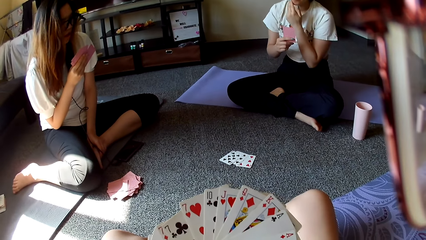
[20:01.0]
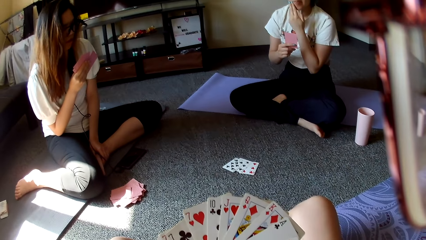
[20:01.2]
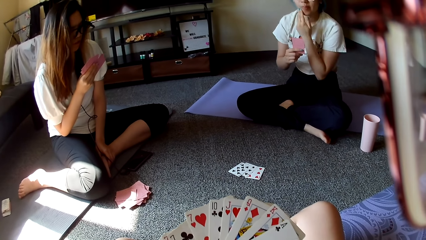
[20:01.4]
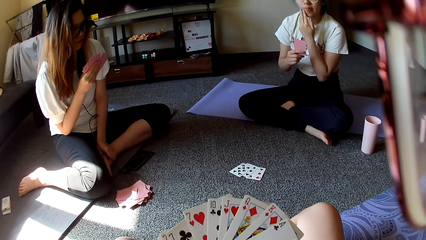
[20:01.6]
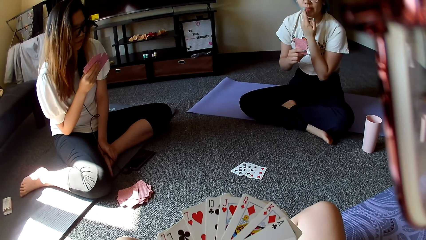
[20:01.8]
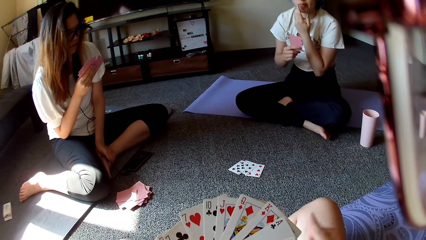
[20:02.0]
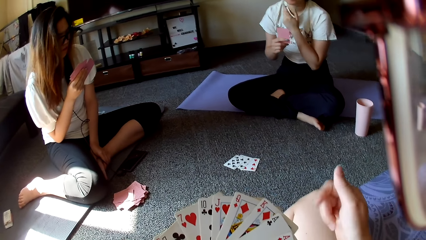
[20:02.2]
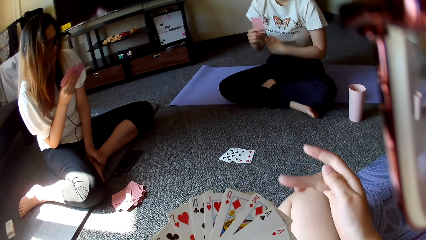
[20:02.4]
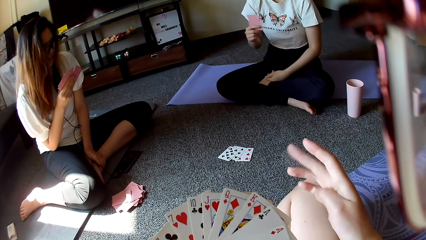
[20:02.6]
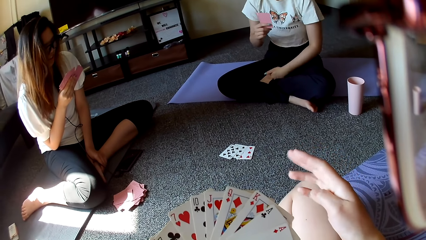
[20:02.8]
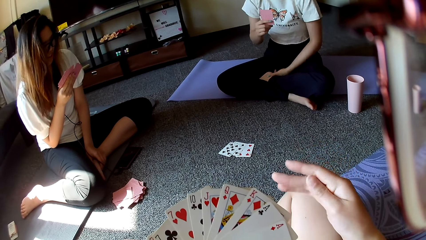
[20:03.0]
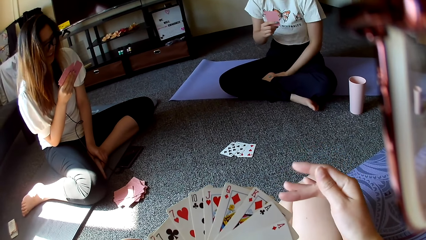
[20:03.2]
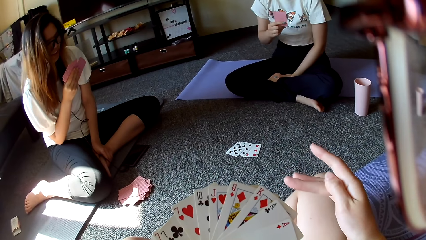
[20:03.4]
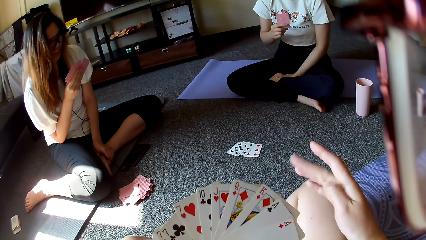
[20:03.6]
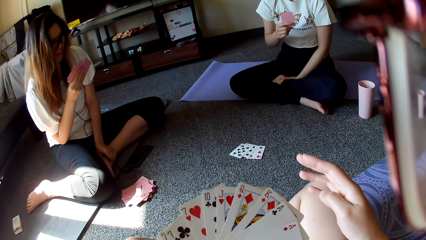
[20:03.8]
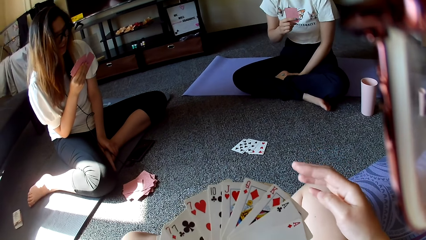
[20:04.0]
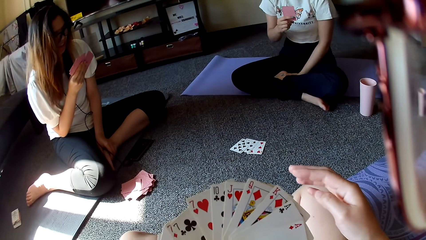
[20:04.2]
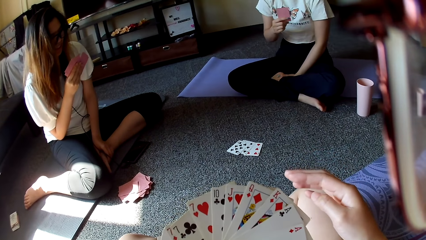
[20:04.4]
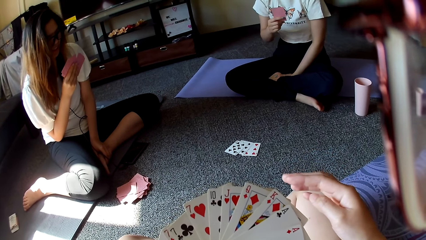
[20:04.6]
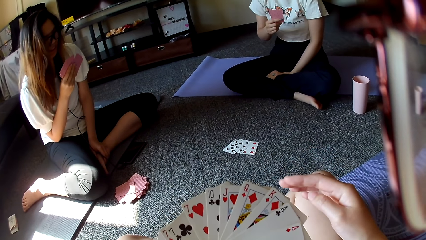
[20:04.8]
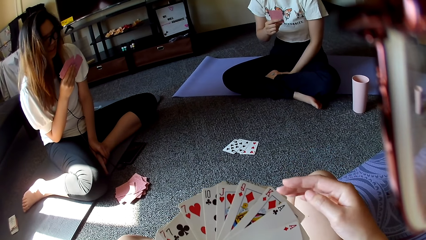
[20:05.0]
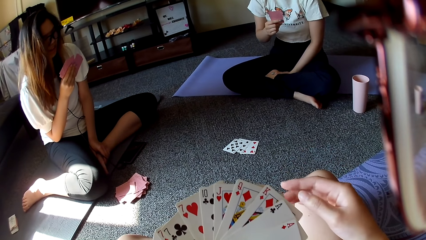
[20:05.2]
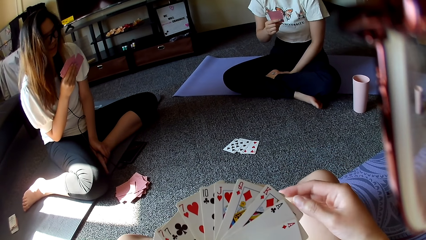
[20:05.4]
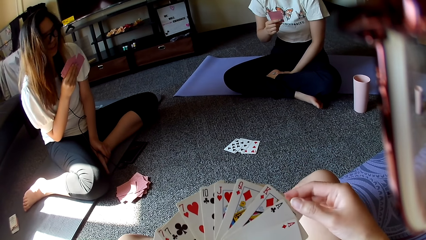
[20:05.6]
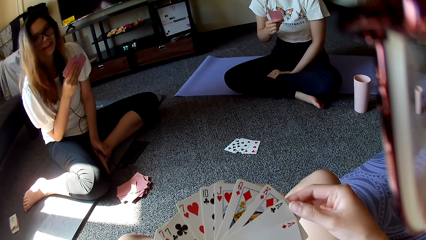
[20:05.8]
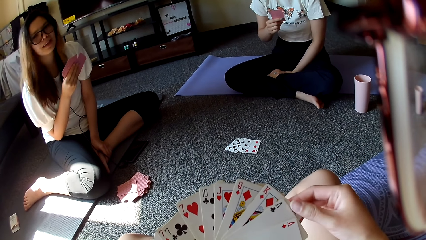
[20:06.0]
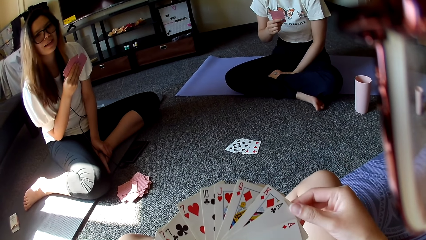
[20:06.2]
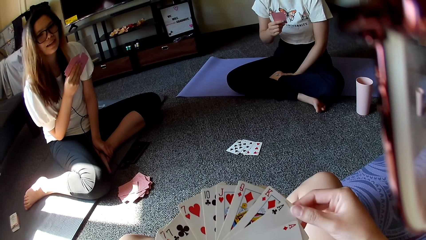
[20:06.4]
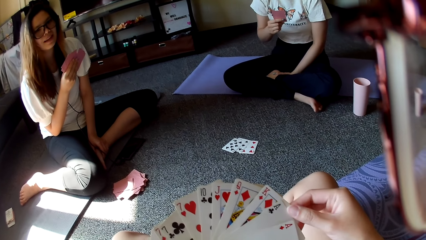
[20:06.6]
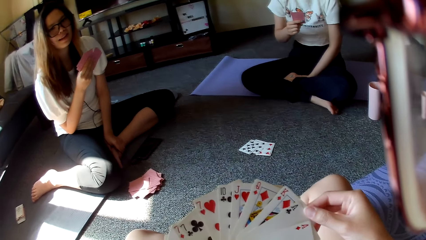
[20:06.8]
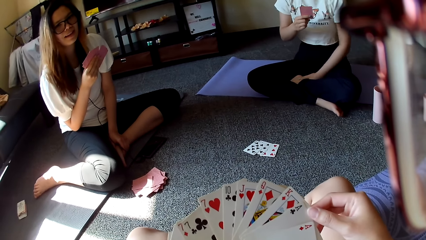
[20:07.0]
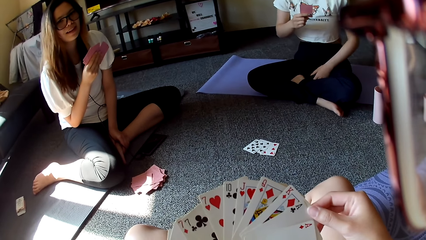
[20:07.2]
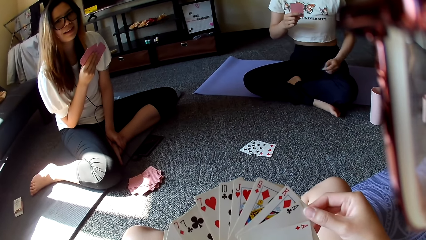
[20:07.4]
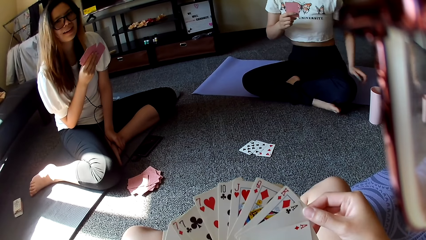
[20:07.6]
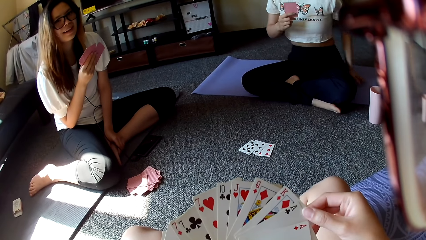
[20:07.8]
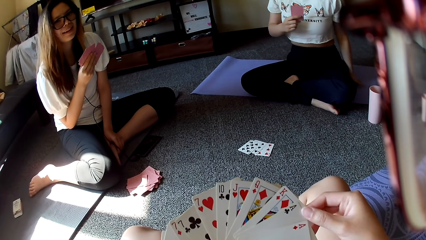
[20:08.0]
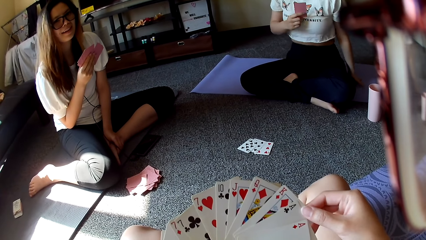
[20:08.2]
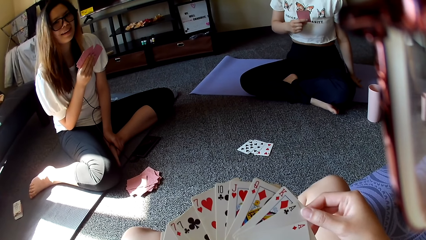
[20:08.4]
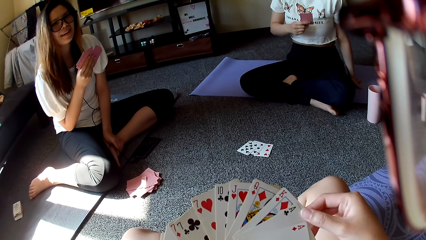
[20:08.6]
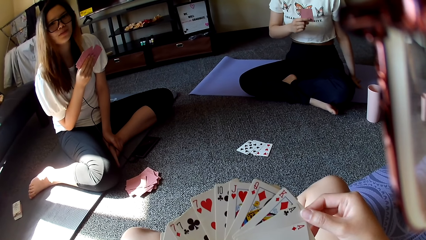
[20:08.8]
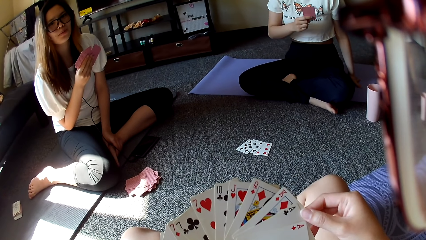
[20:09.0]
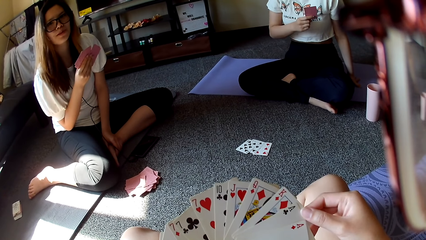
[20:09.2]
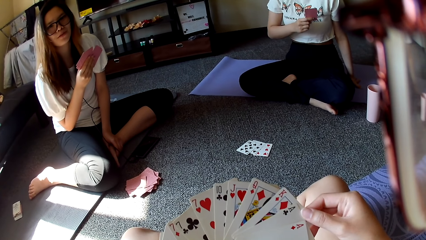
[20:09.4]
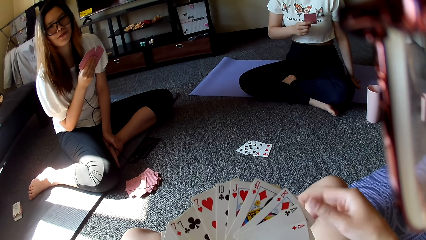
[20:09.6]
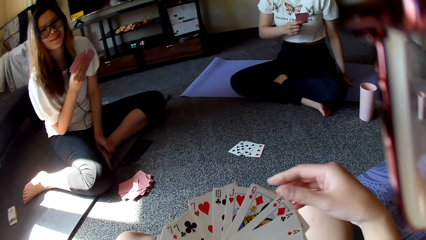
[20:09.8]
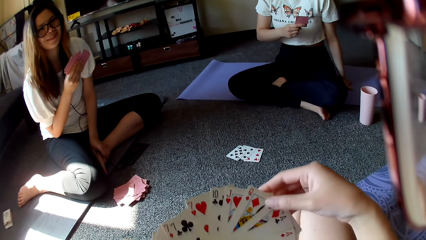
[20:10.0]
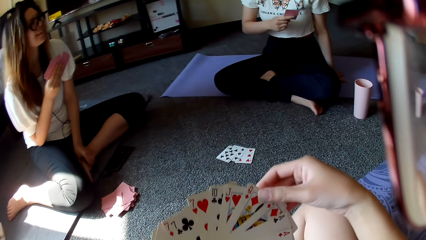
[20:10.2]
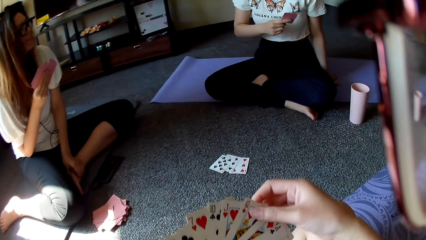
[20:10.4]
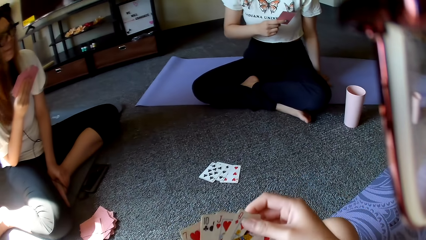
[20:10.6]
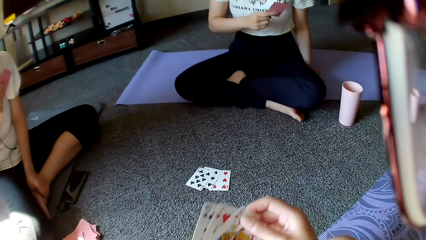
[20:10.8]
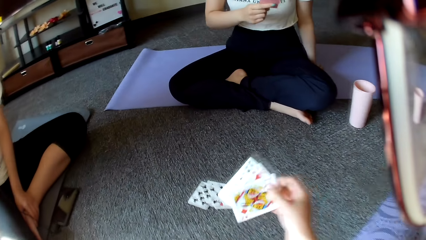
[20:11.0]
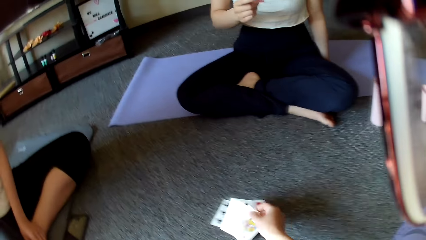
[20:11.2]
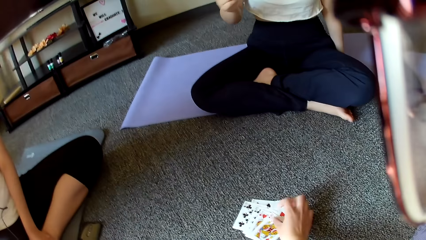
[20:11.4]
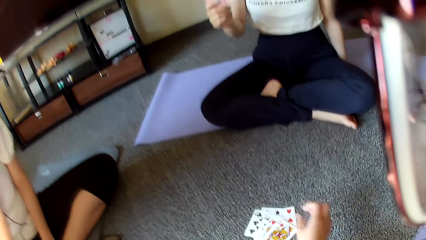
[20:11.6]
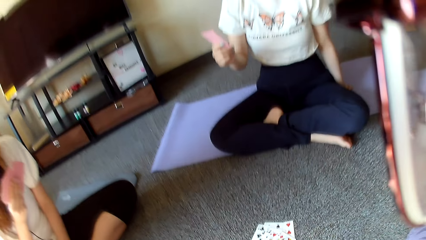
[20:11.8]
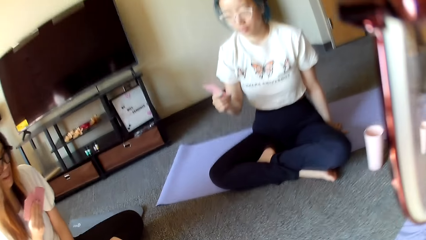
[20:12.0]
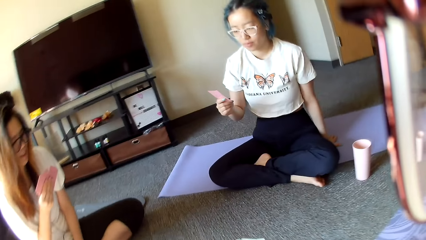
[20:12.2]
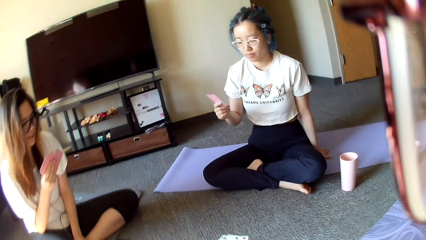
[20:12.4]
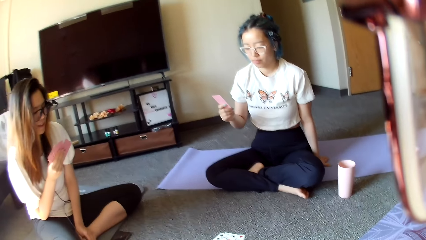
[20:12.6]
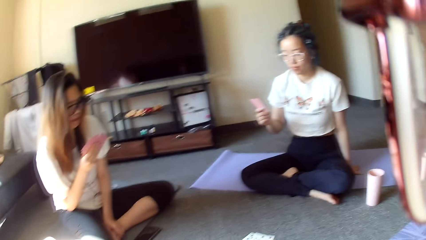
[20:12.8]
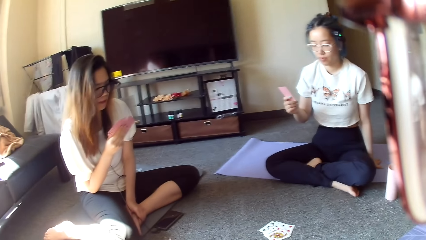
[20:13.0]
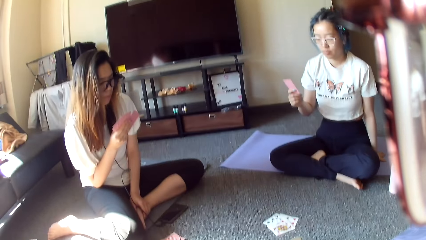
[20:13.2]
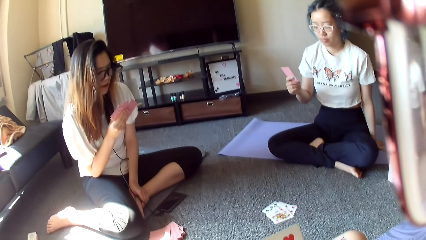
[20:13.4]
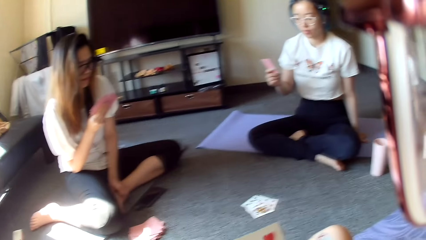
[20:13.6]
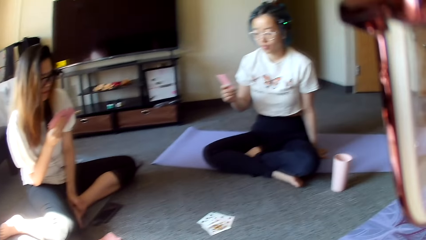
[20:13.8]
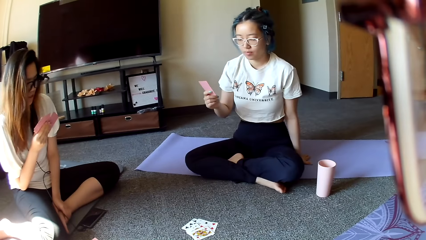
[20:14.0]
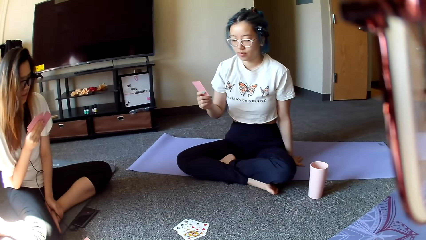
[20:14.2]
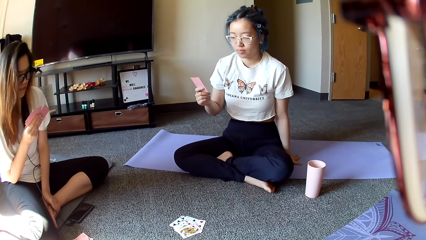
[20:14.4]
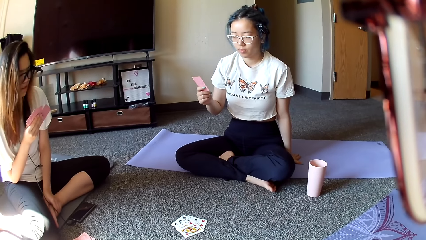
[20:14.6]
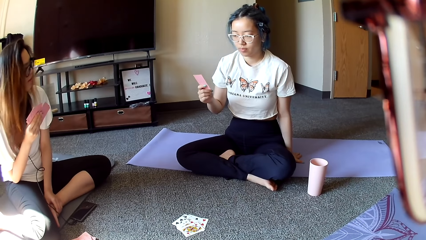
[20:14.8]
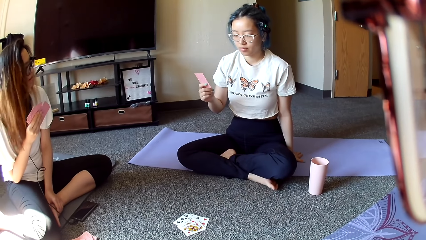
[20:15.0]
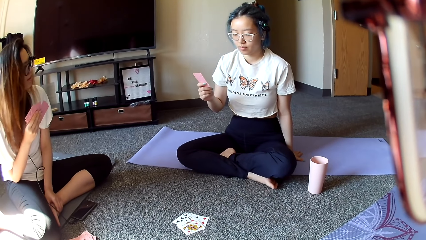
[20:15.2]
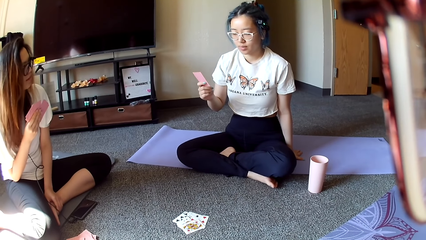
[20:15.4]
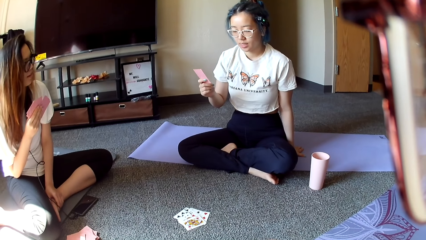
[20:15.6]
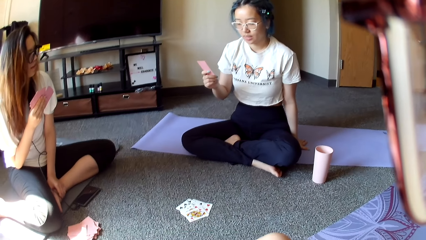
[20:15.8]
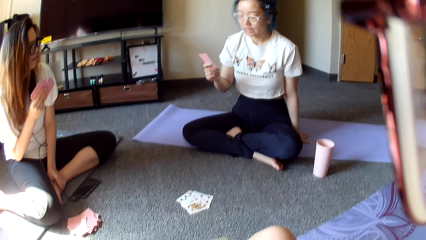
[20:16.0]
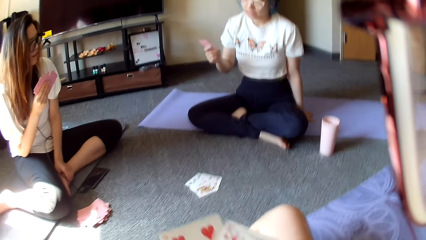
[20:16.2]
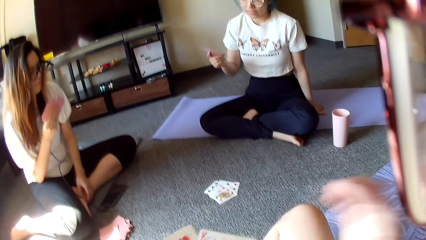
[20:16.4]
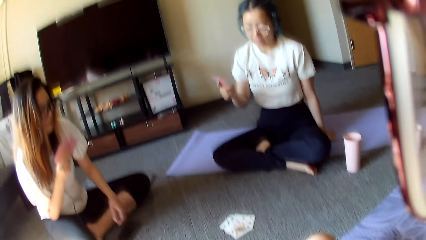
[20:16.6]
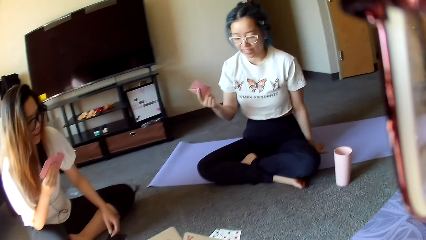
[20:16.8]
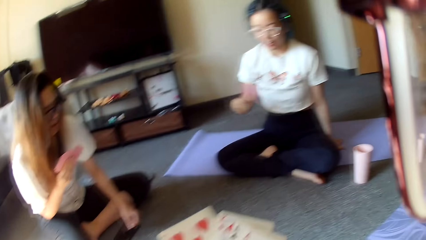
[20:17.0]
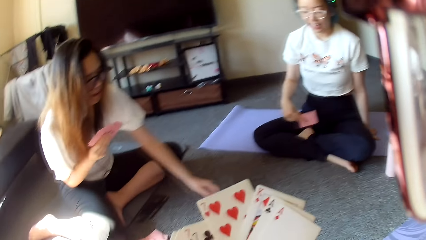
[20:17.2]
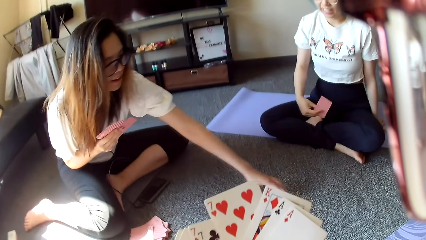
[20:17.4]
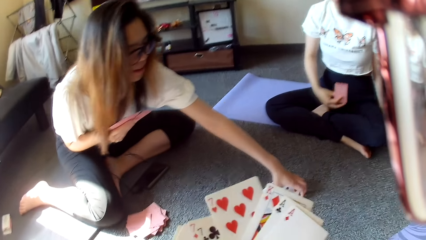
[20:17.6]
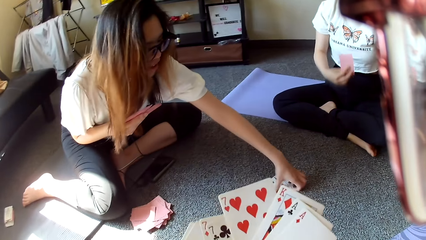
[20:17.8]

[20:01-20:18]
The camera wearer moves their hand. They place cards on the floor.
